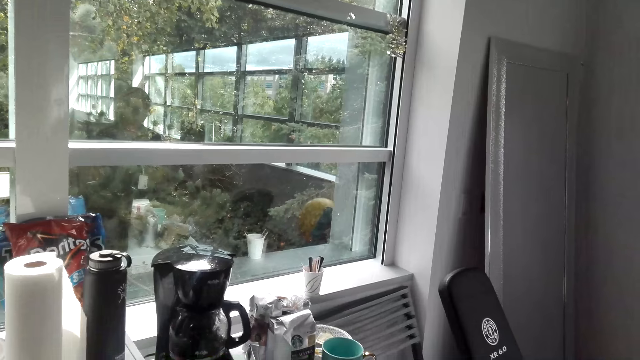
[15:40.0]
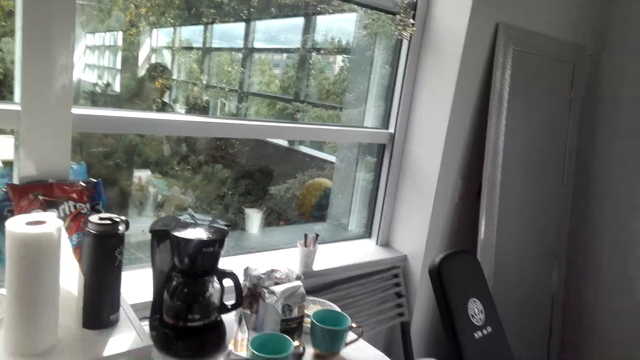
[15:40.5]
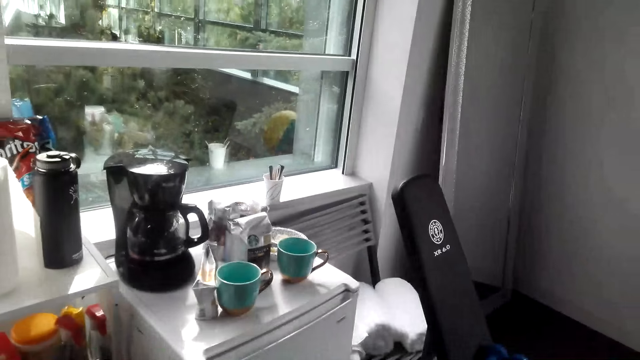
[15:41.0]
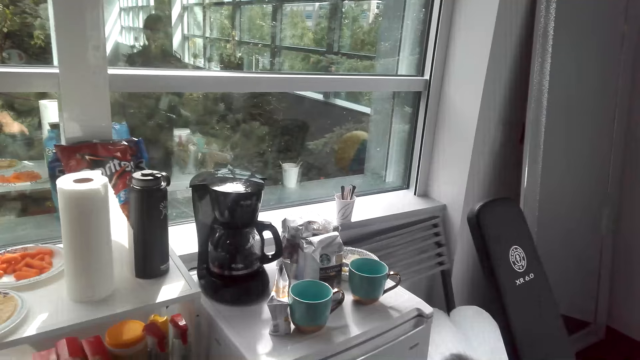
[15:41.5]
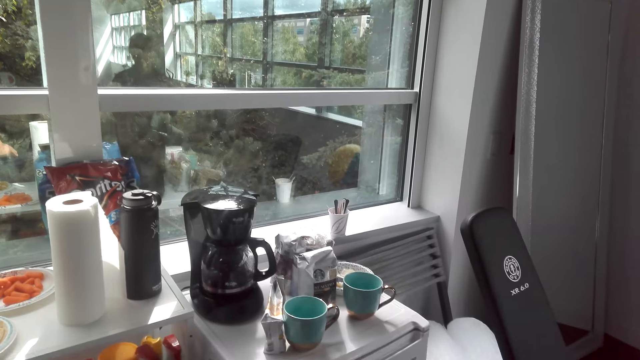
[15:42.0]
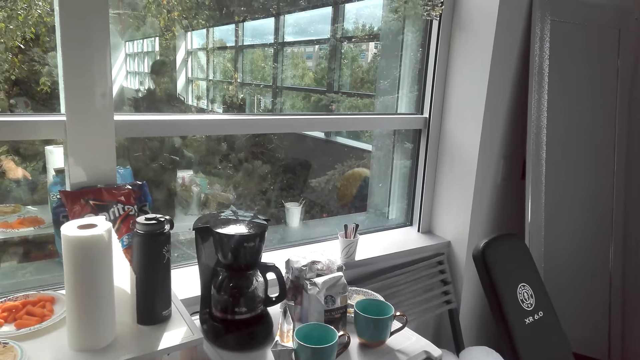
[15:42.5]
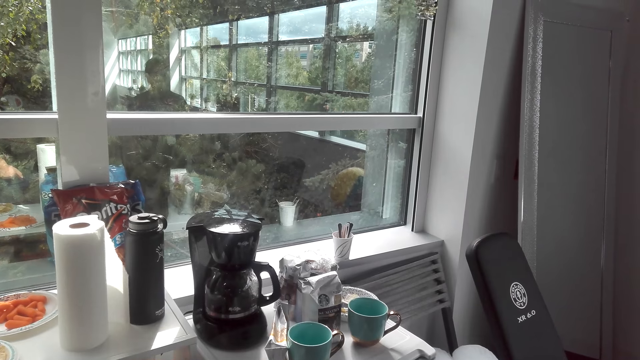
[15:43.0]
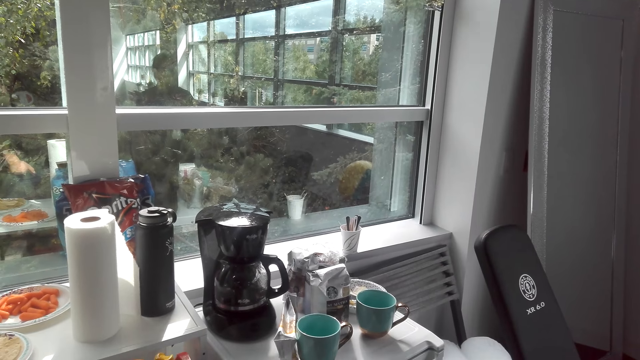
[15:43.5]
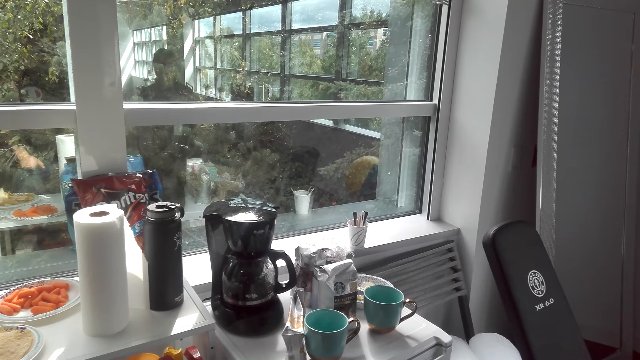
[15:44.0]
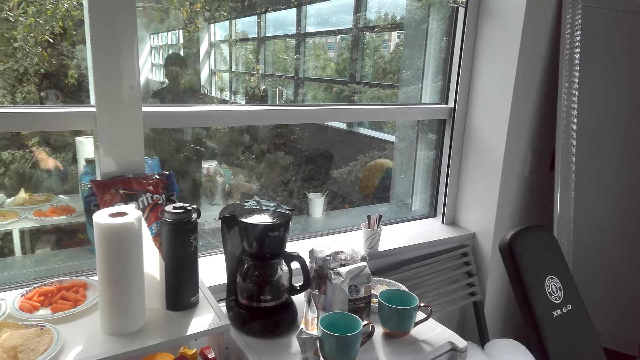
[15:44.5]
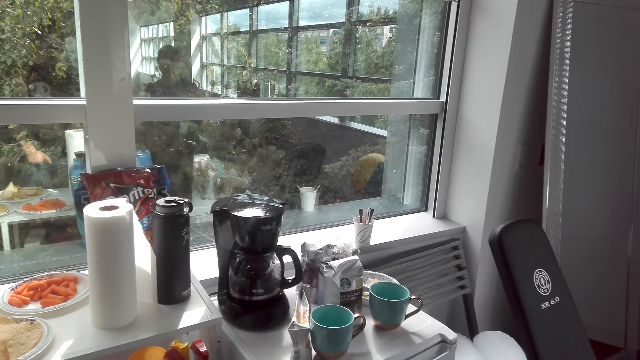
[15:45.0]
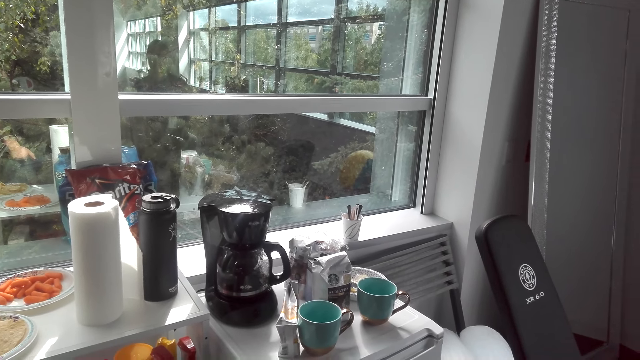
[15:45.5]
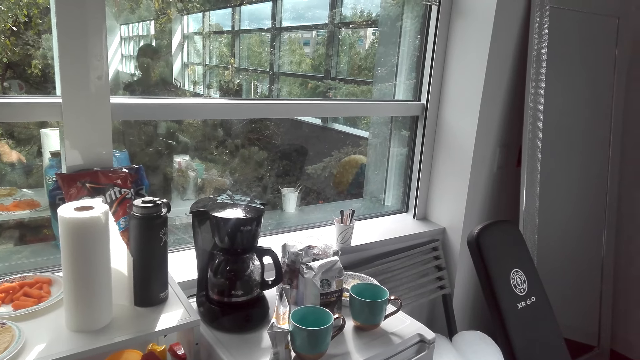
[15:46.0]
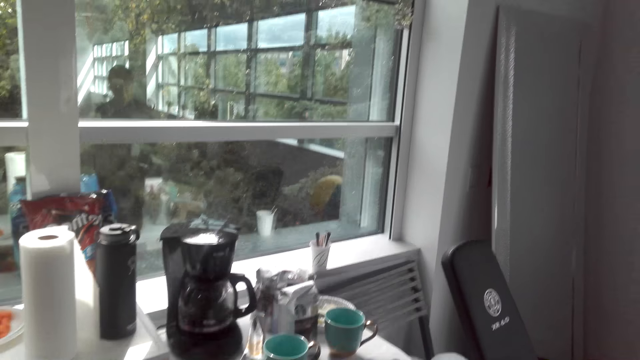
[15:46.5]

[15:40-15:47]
The camera wearer interacts with the woman. They look around the kitchen.

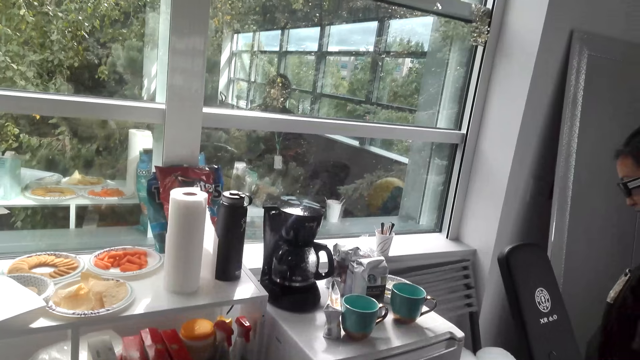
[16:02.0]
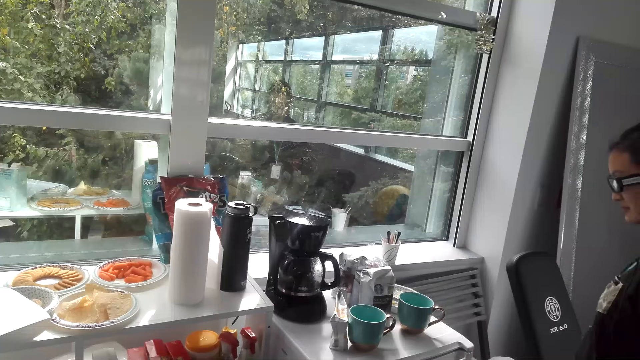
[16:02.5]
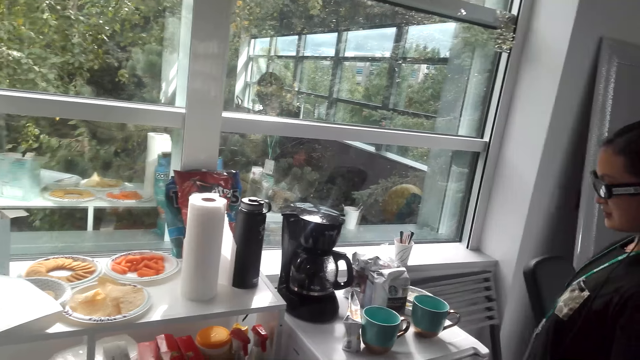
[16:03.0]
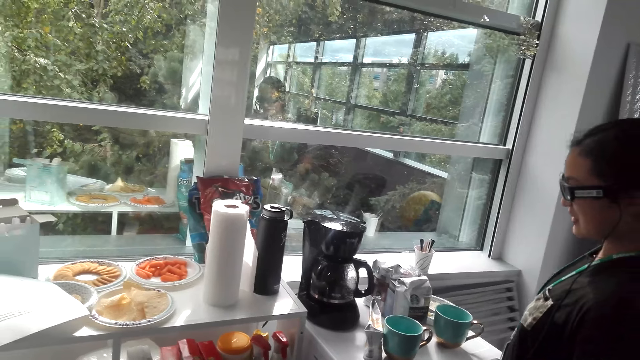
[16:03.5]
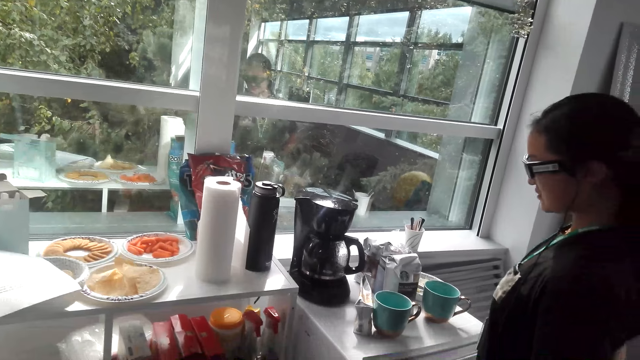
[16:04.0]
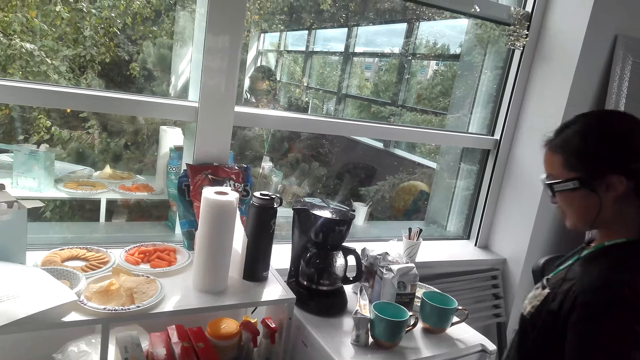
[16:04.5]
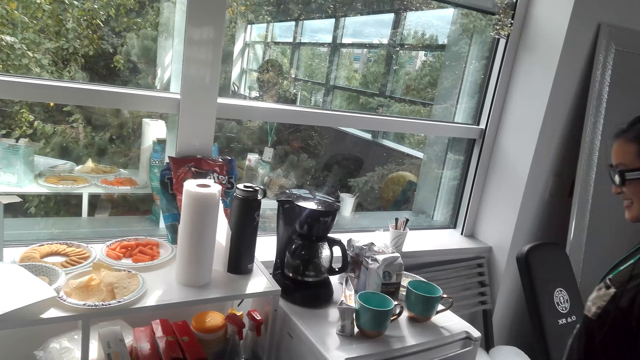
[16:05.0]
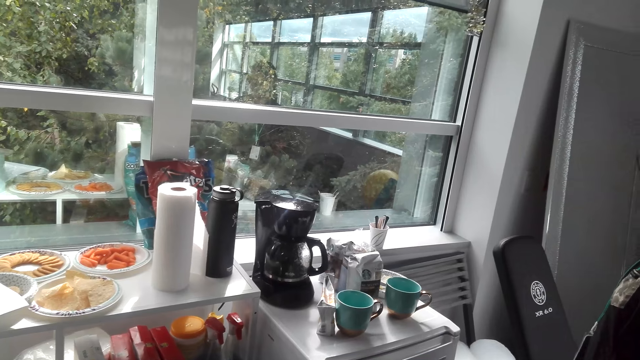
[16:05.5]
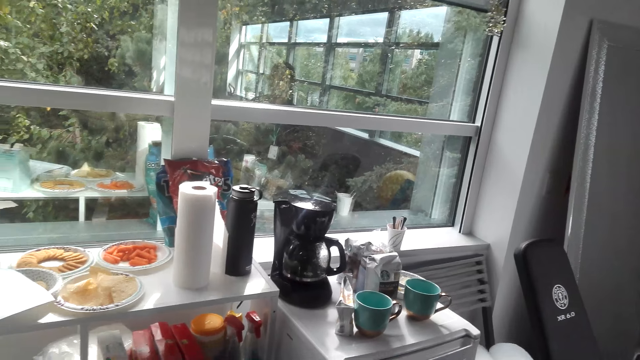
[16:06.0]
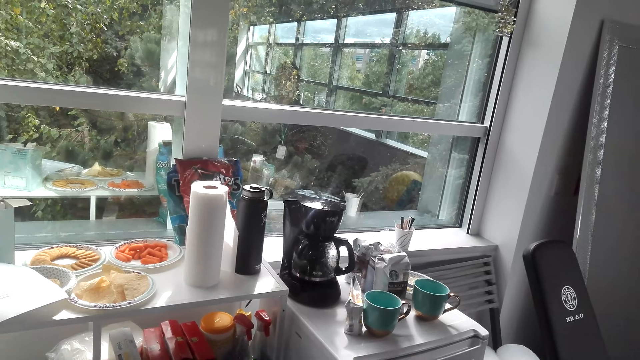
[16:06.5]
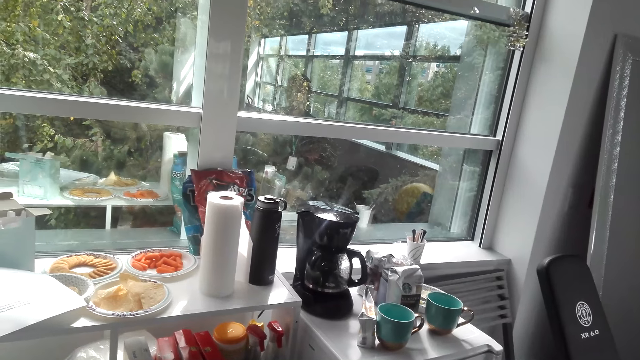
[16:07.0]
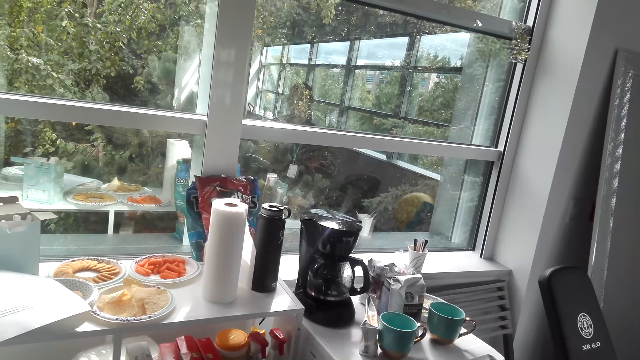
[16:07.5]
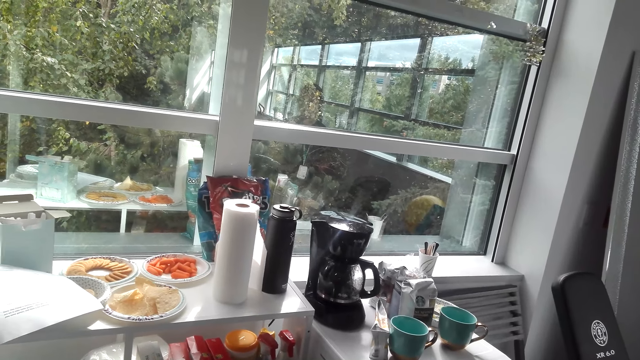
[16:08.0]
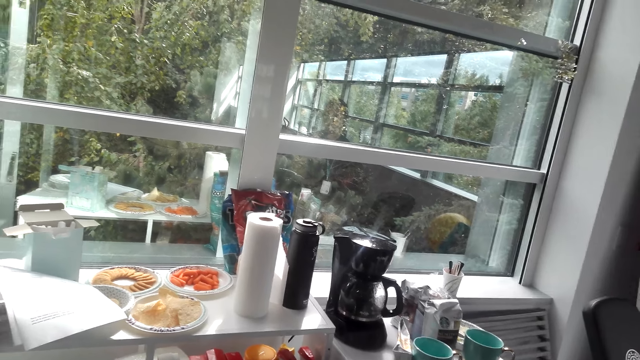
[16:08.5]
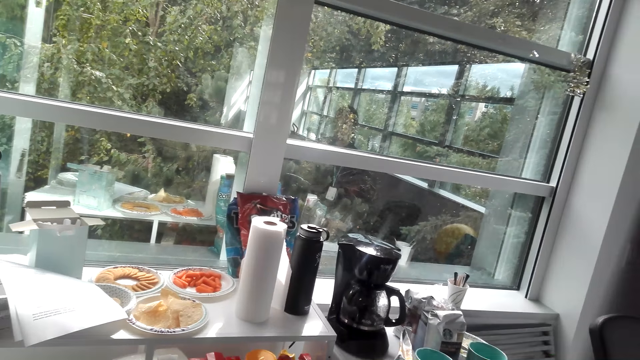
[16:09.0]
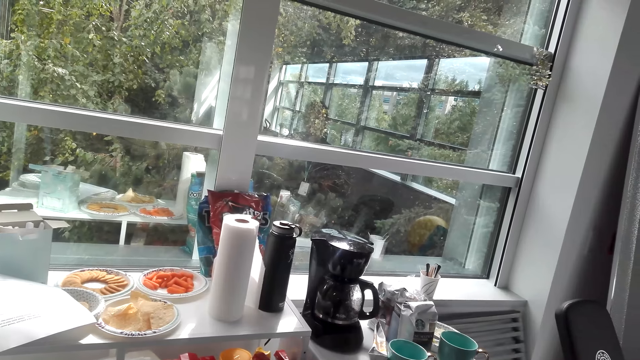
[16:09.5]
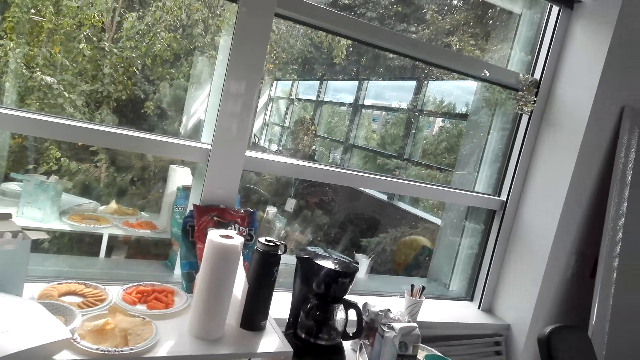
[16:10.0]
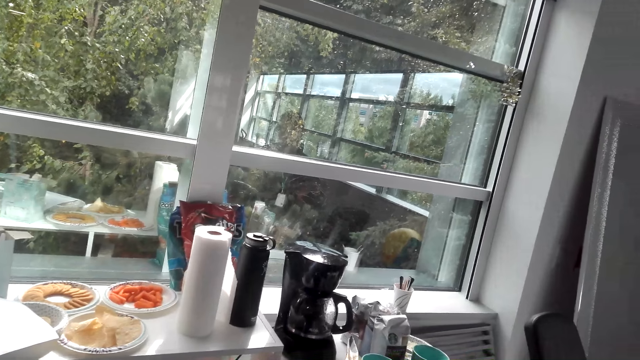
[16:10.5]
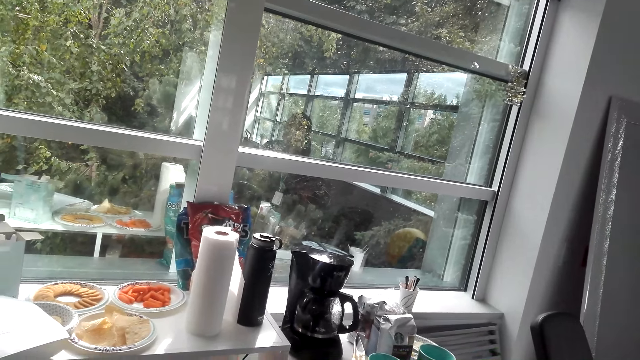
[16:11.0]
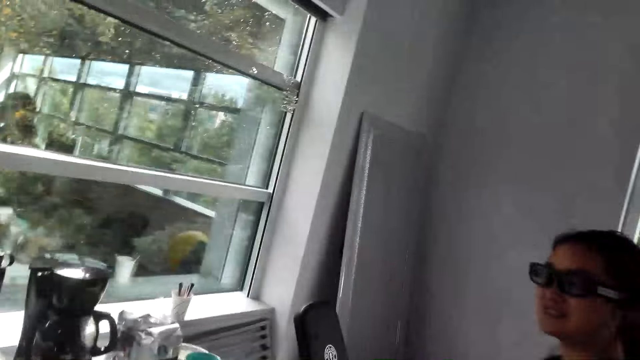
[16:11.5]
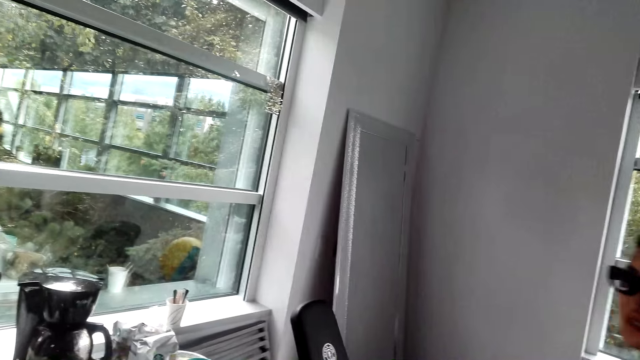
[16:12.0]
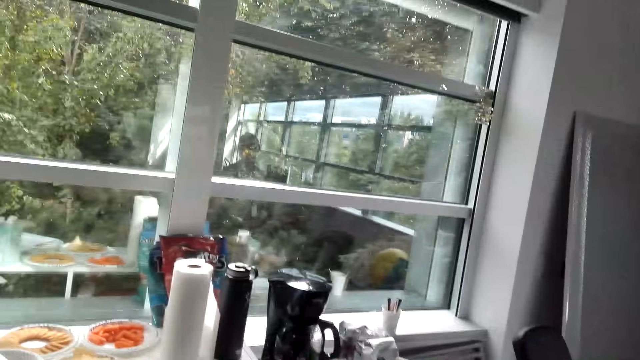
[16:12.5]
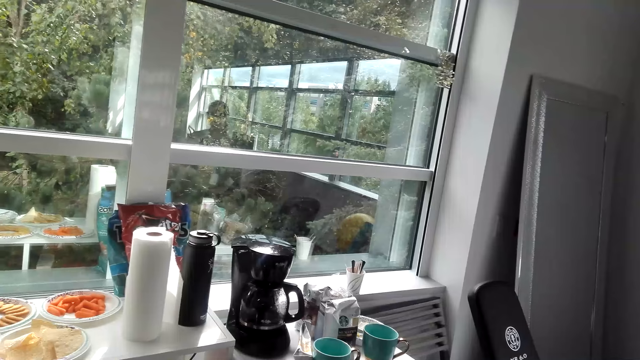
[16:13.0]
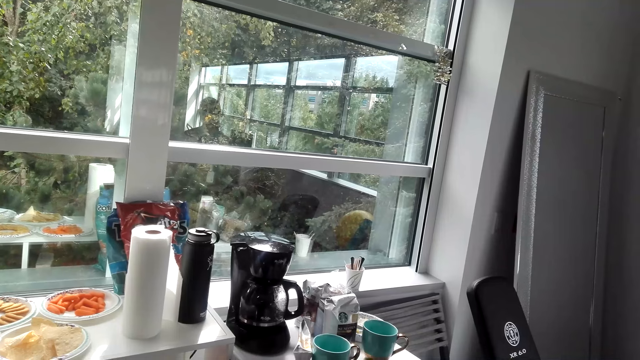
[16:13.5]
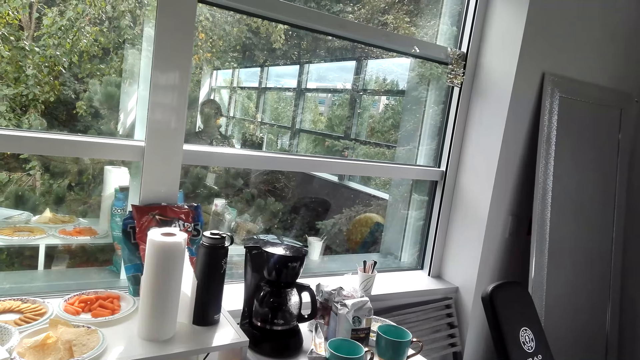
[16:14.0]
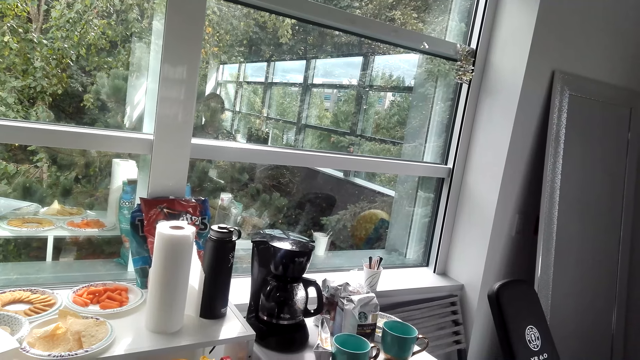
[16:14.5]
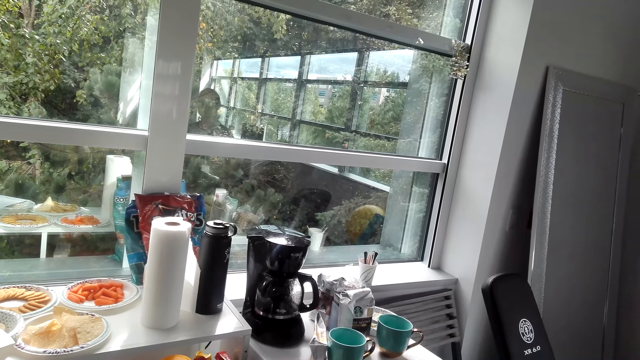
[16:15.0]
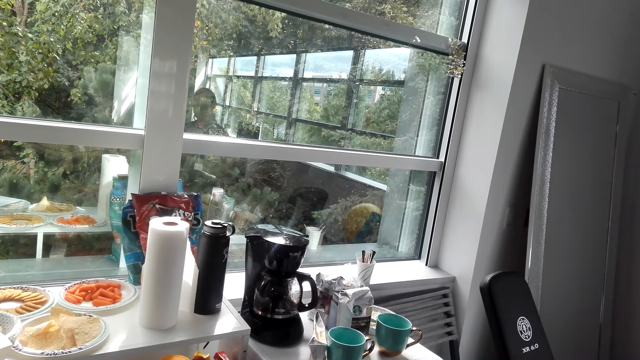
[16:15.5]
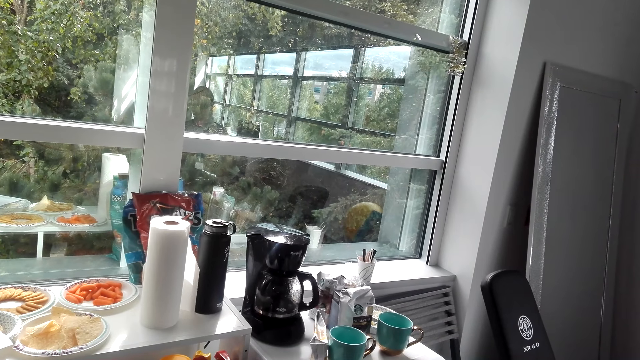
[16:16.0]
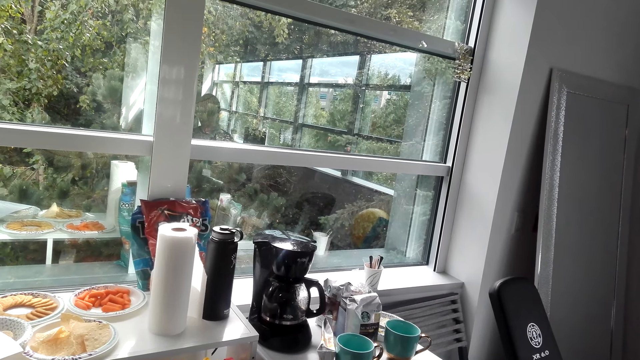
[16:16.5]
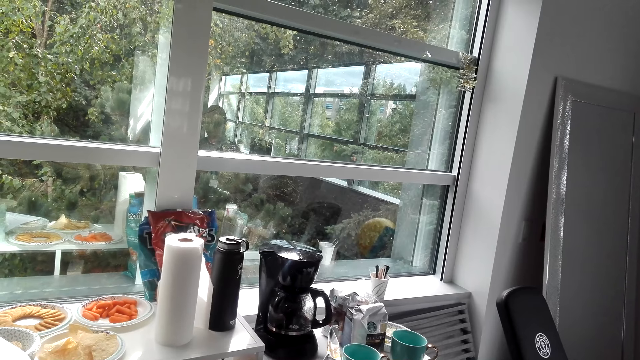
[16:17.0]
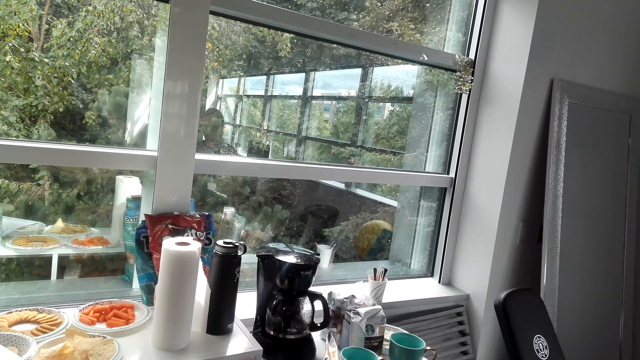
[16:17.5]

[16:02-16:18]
A lady moves in the kitchen. The lady does something. The camera wearer looks around the kitchen. They do something. They look at the lady. They look around the kitchen.
